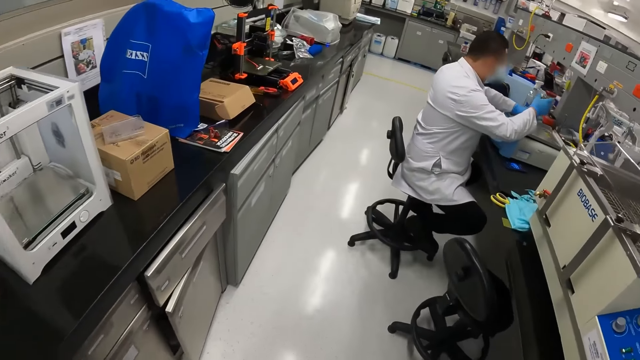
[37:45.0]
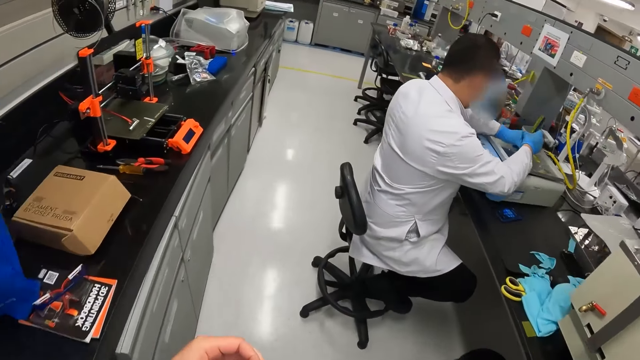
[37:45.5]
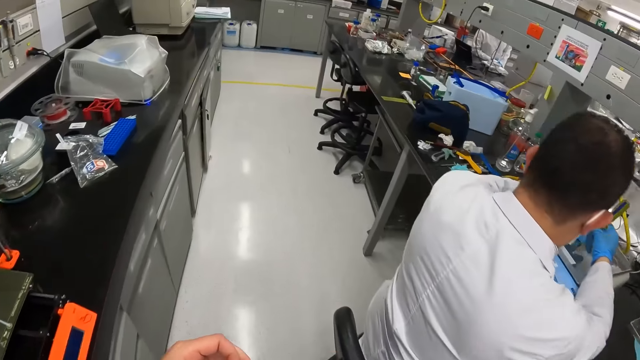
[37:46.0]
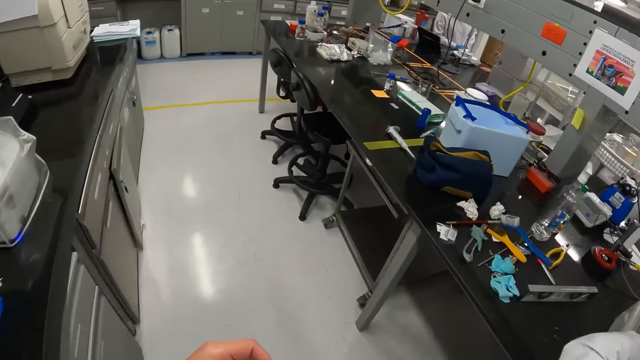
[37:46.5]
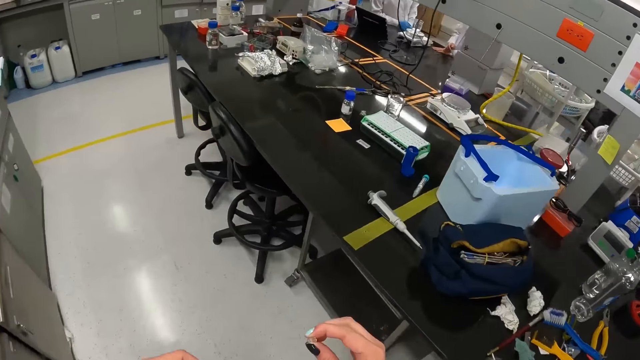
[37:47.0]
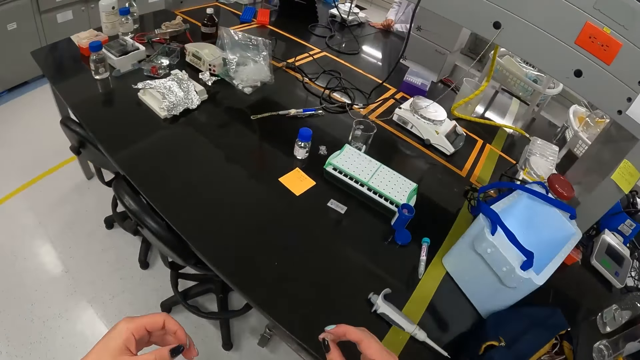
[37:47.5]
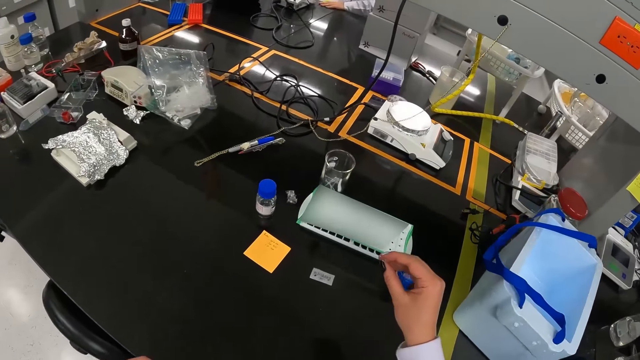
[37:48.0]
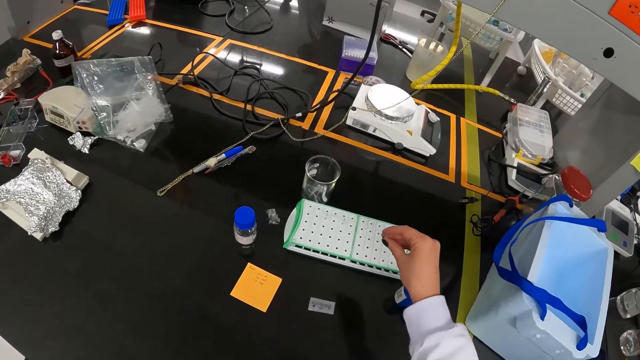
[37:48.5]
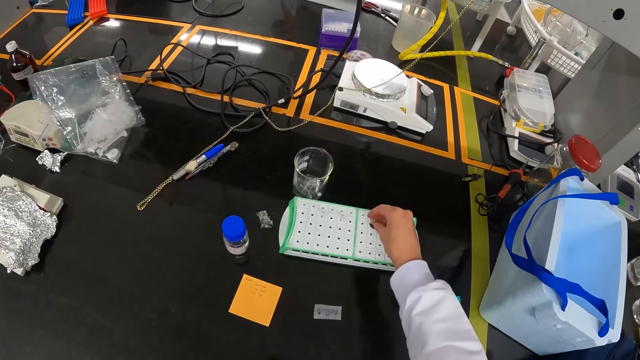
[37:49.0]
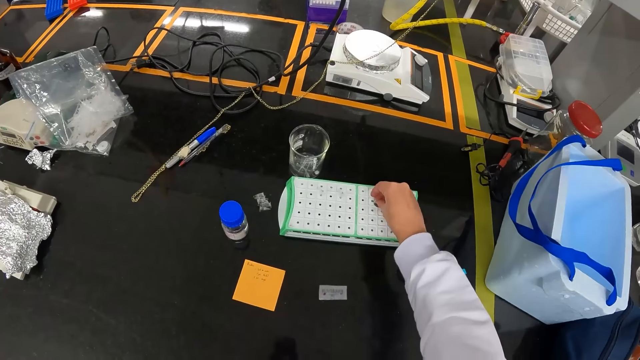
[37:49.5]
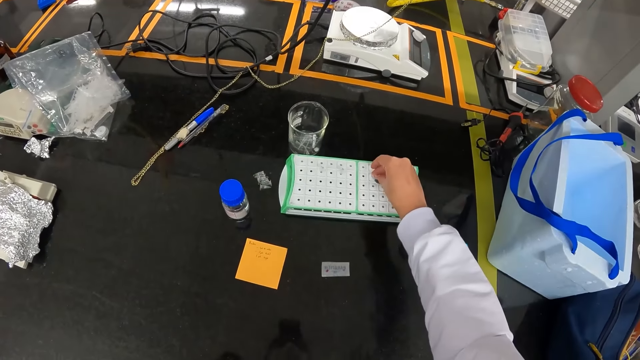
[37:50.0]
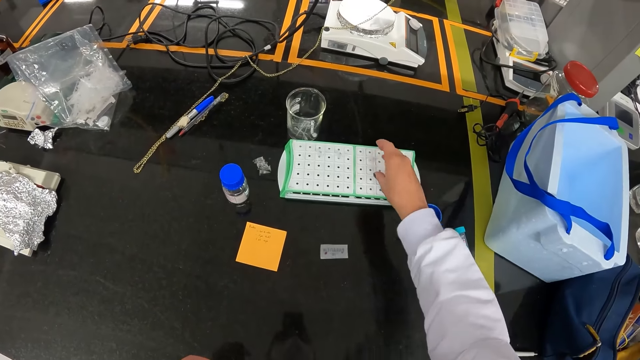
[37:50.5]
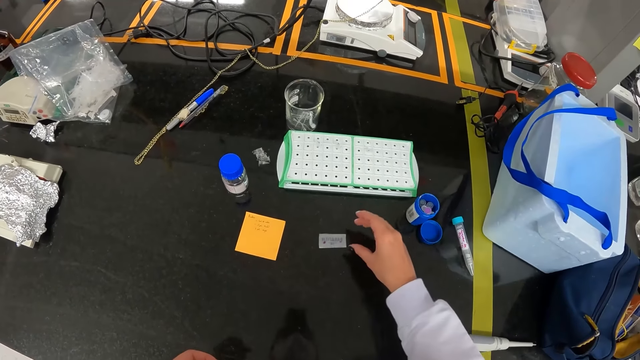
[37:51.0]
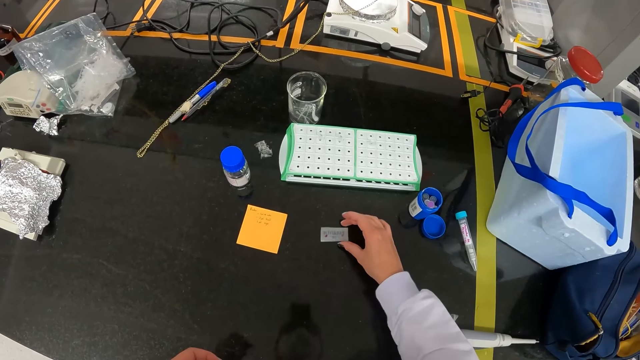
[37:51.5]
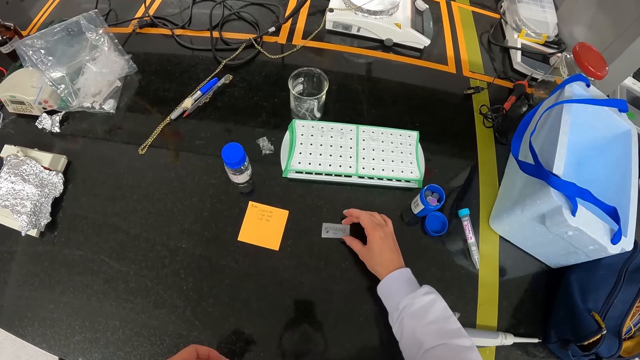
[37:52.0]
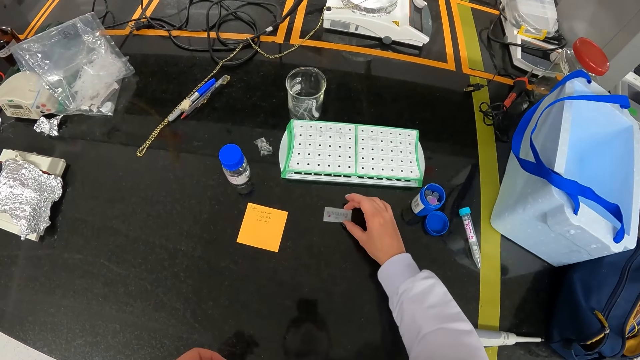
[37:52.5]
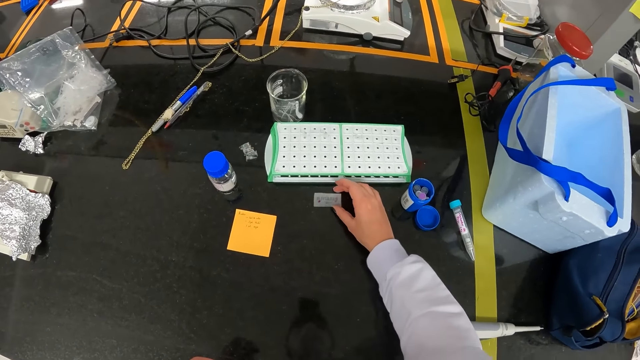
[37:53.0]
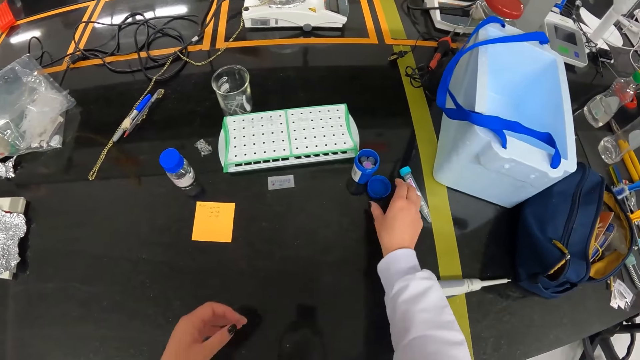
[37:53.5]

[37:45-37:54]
The camera wearer drops the sample in her right hand on a sample holder on the table. She moves the slide on the table with her right hand.

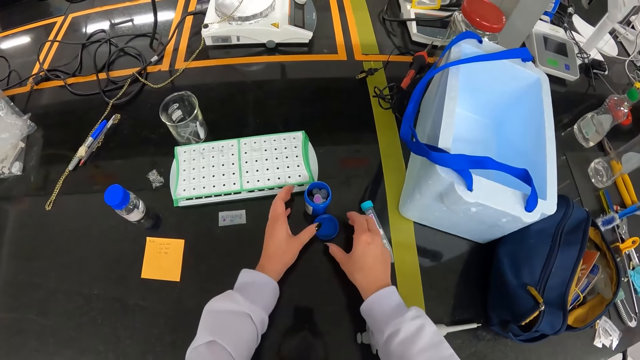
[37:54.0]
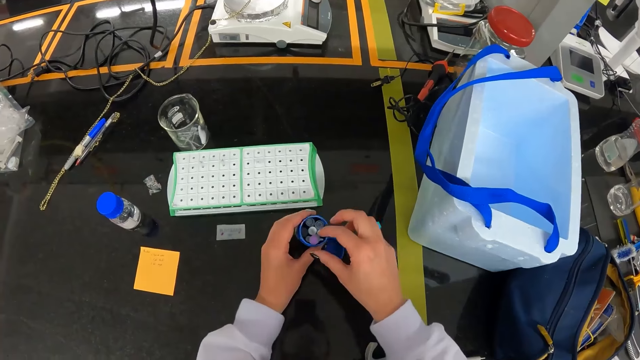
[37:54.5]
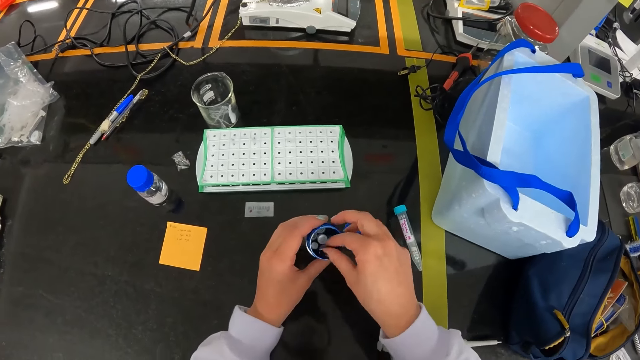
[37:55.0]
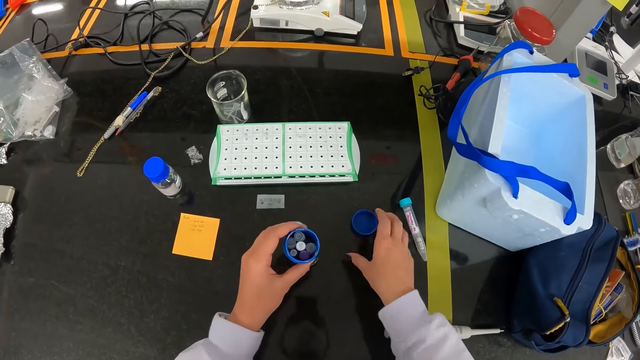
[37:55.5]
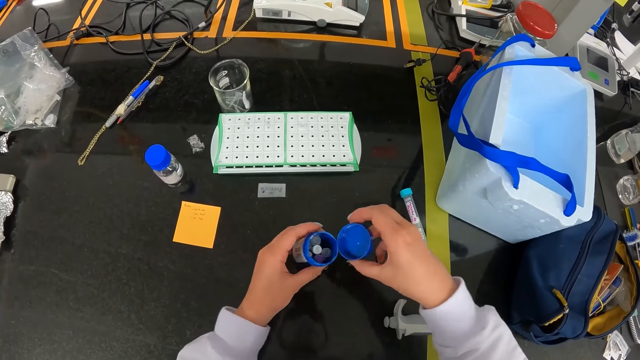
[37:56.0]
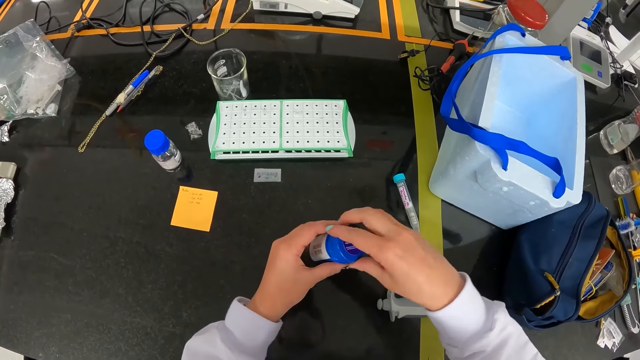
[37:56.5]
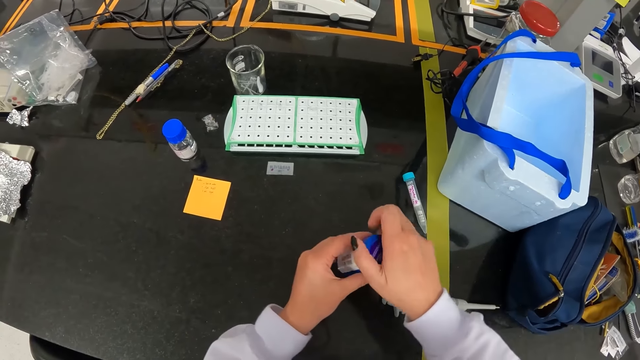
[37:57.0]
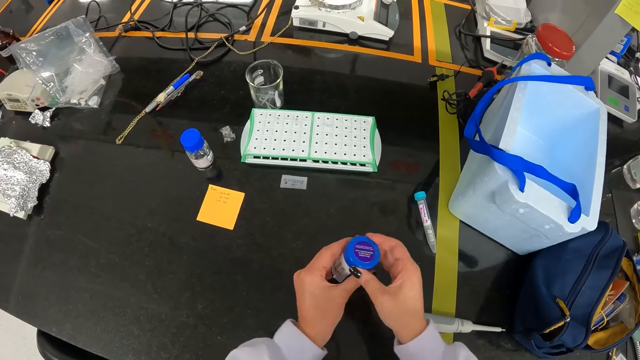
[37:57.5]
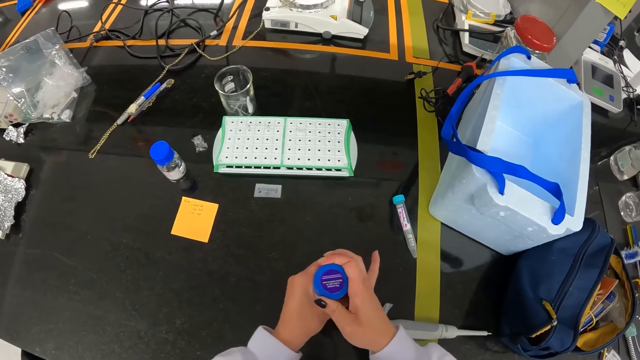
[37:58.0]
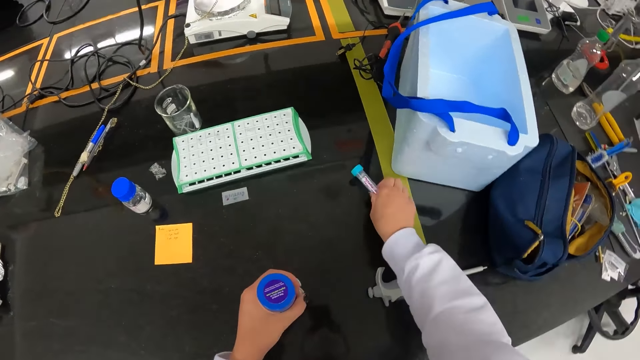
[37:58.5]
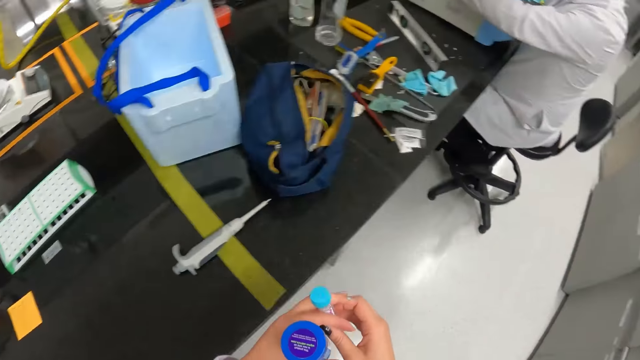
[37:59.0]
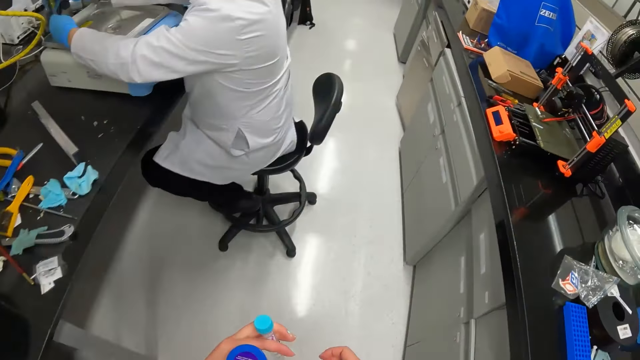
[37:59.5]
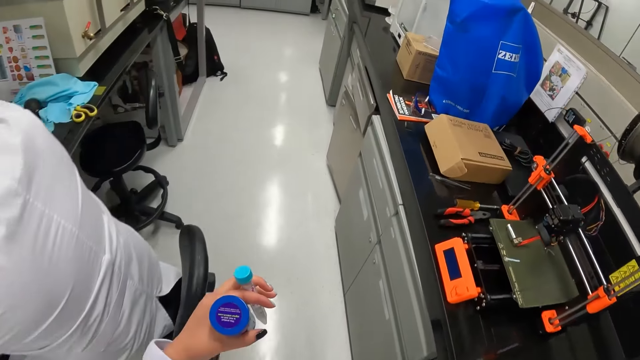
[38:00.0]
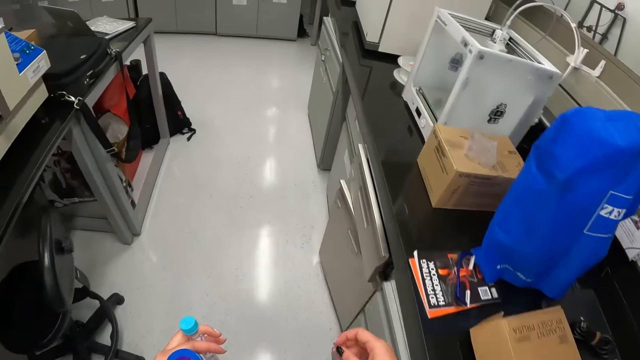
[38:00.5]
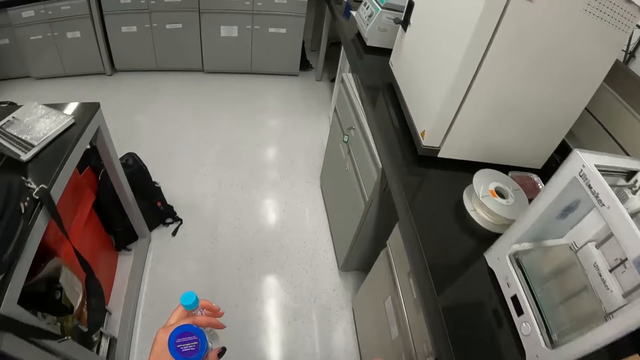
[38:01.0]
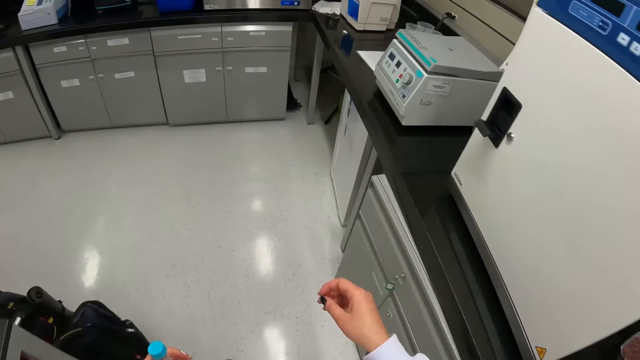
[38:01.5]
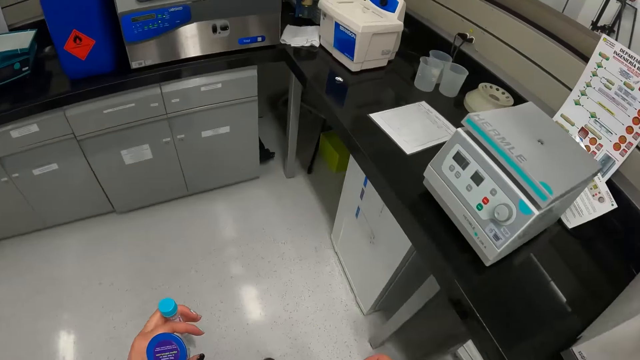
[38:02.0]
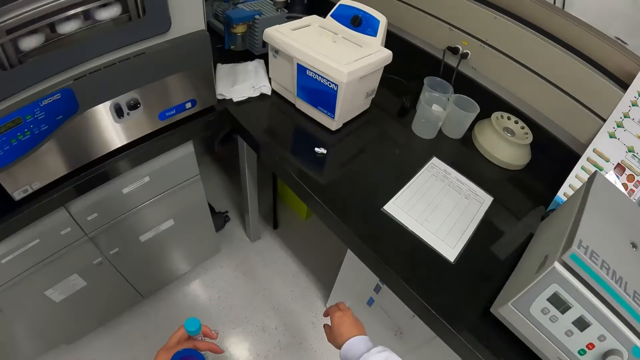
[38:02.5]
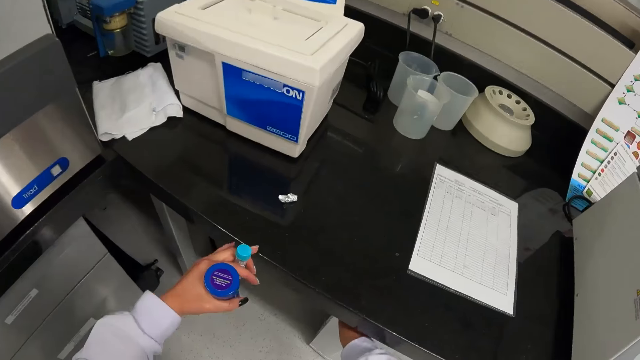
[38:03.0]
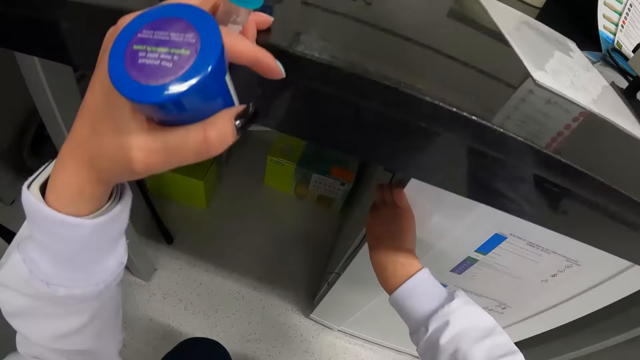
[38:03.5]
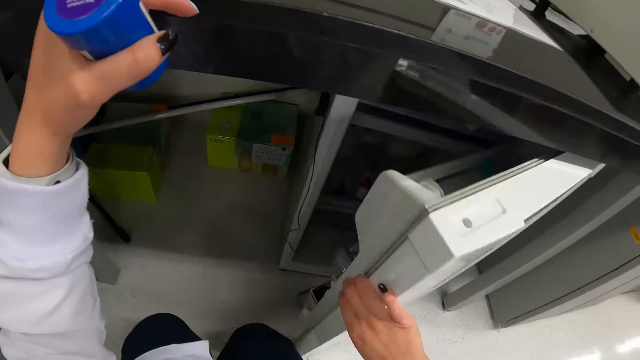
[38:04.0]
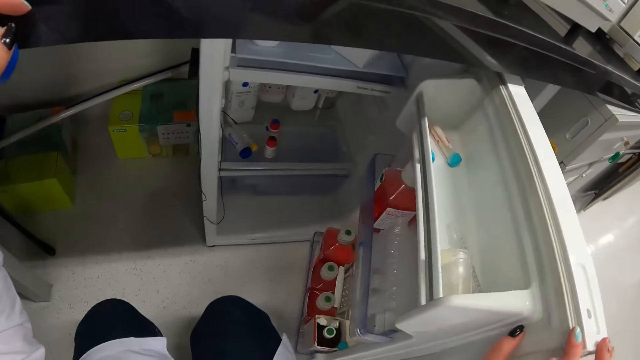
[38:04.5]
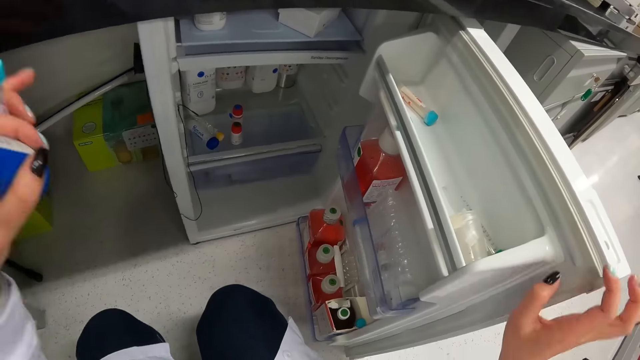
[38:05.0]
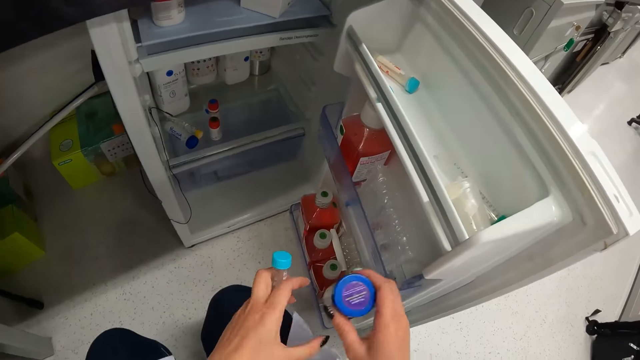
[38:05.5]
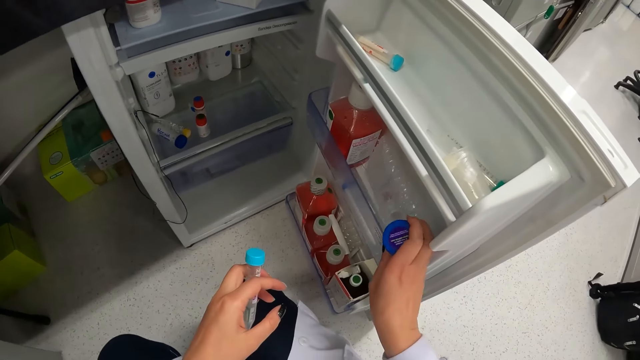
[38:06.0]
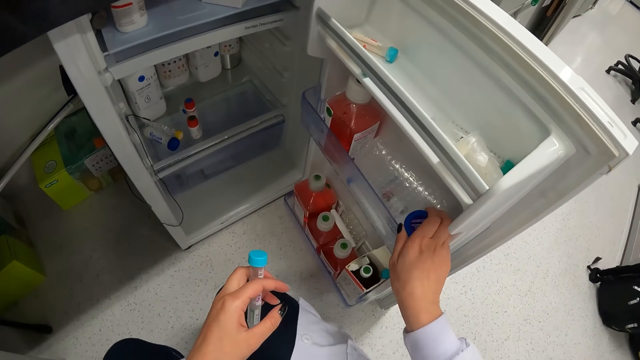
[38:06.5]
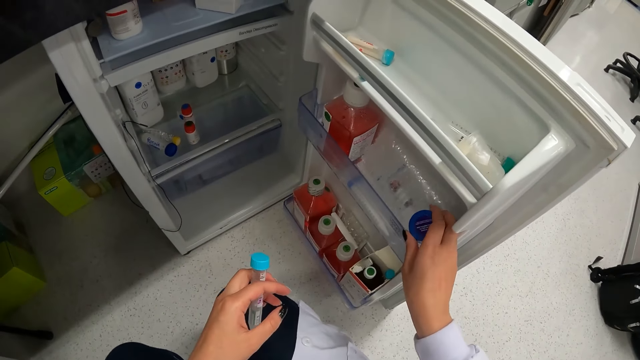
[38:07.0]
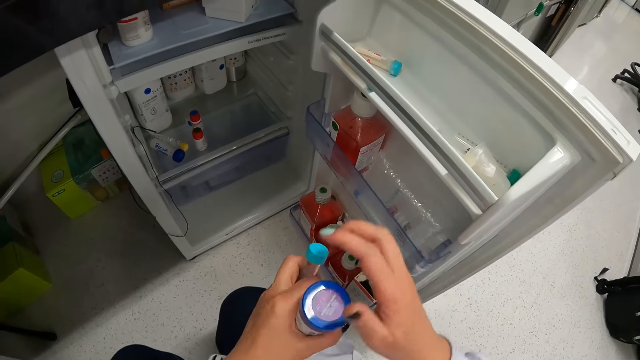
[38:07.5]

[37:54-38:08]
The camera wearer picks up a container. She arranges the sample container with her right hand. She covers the sample container with her right hand. She picks the centrifuge tube with her right hand from the table. She walks around the laboratory. She opens a sample freezer or cabinet under the table with her right hand. She puts the container in the cabinet.
